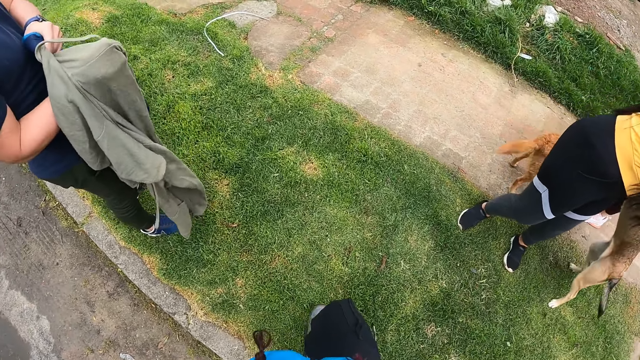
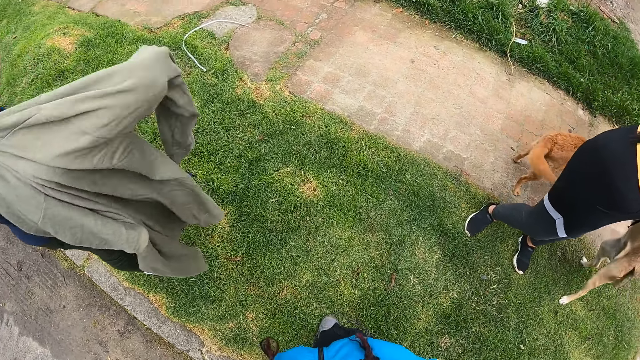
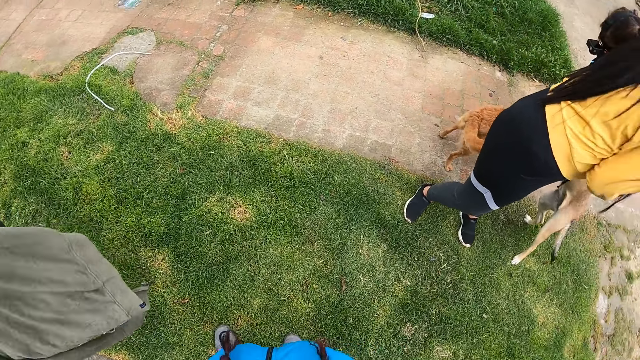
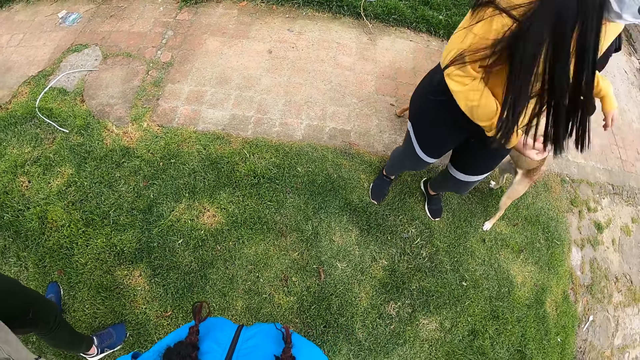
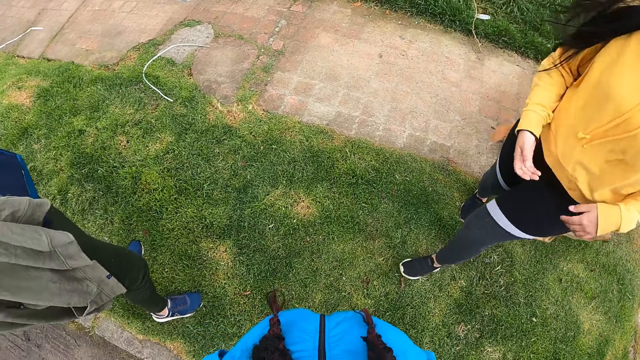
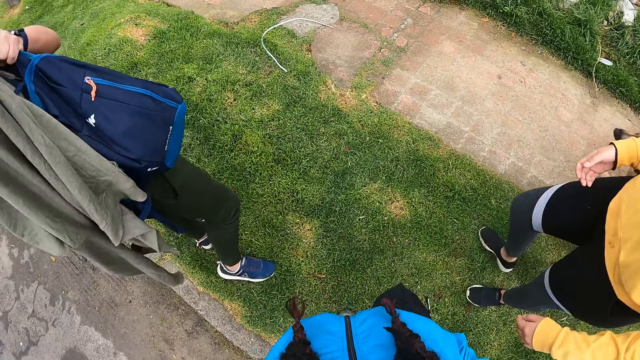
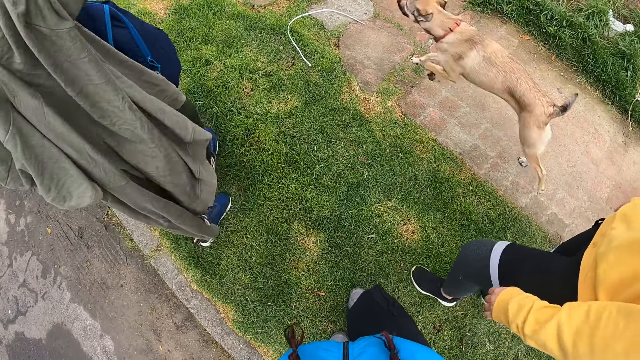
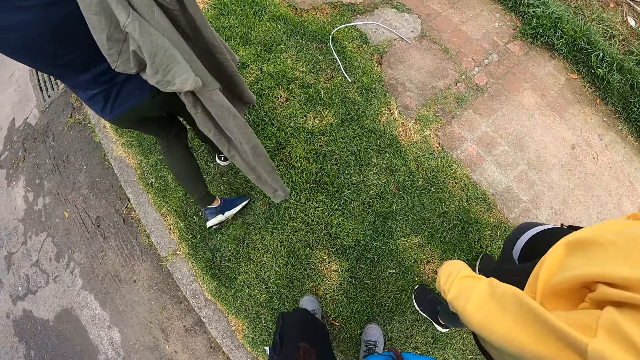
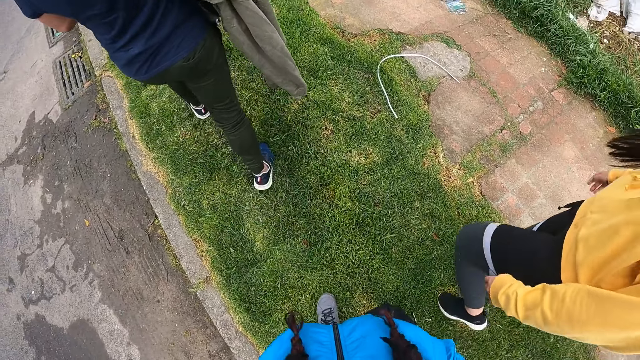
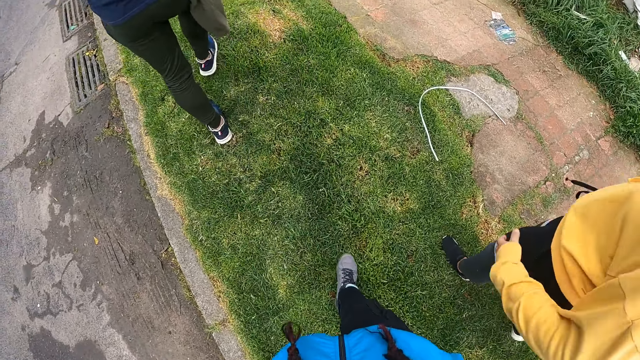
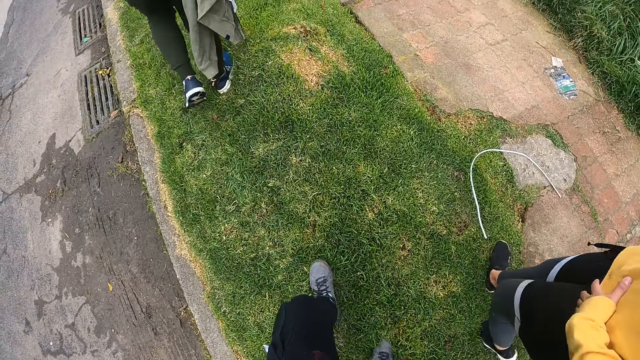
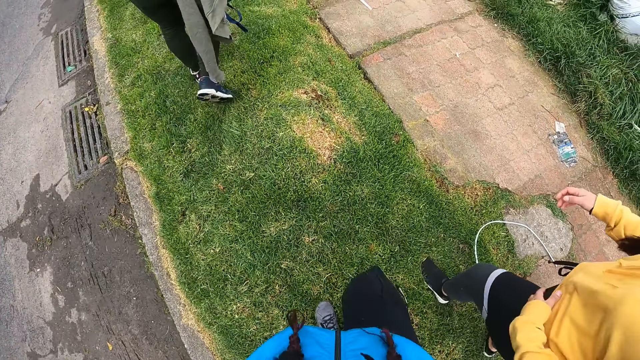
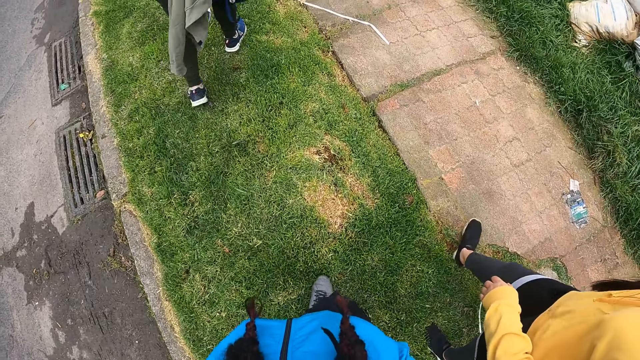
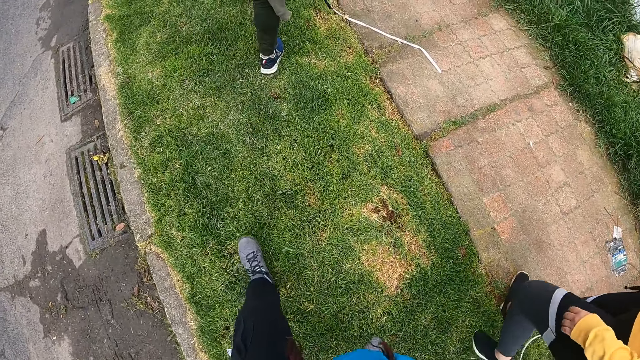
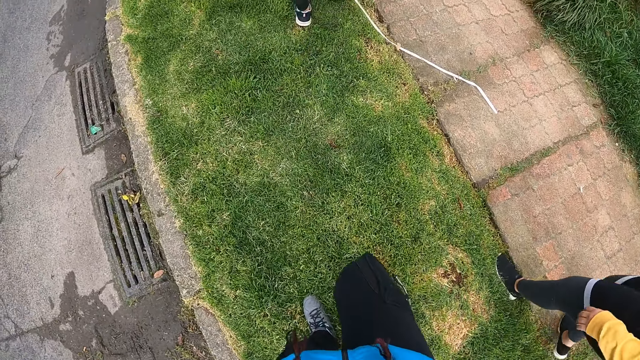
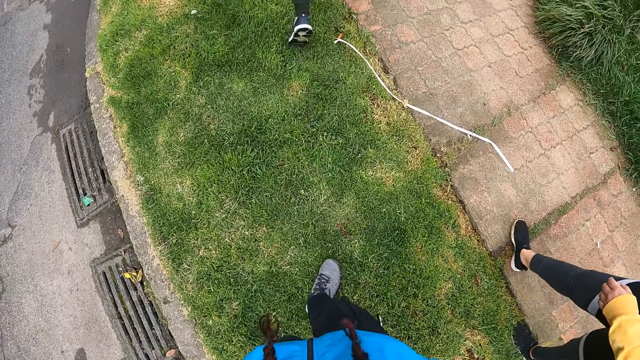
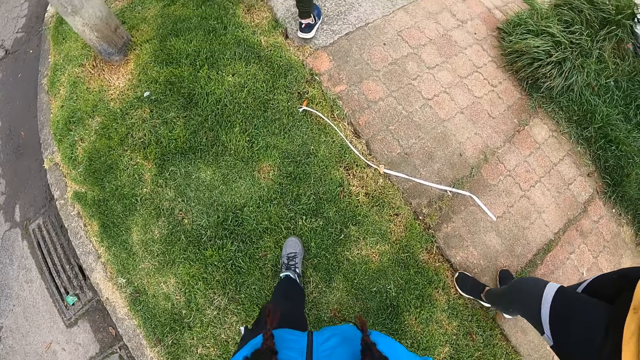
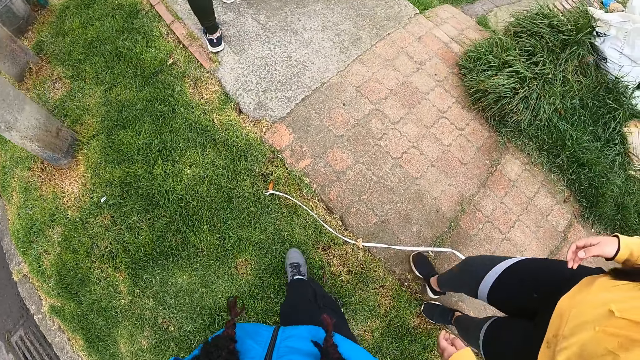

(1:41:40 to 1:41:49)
The man wears the jacket with his hands. The dog runs down the road. The camera wearer walks down the road with the man, a woman, and another woman. They walk around the grass.

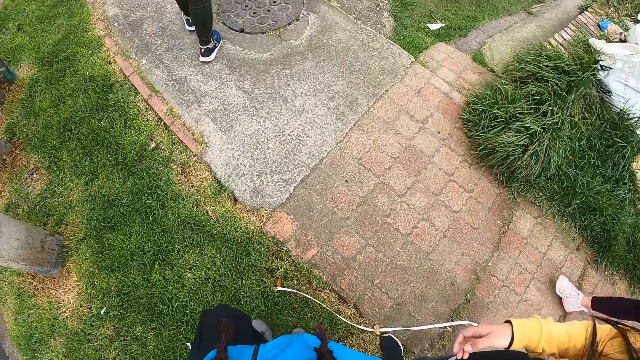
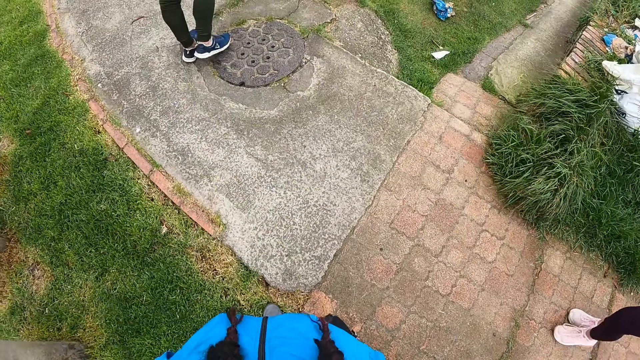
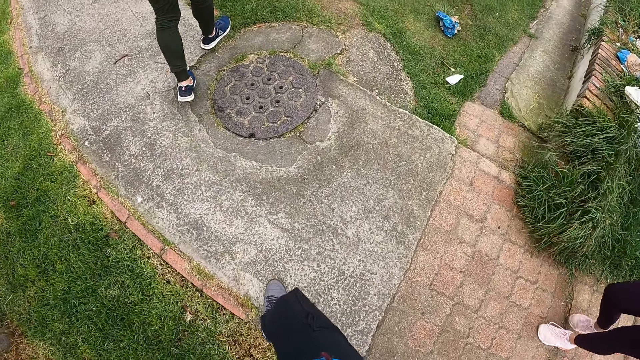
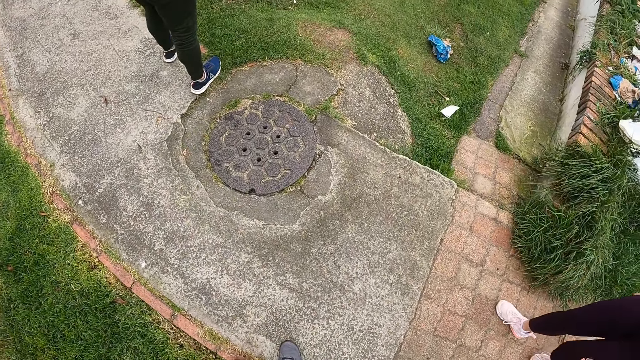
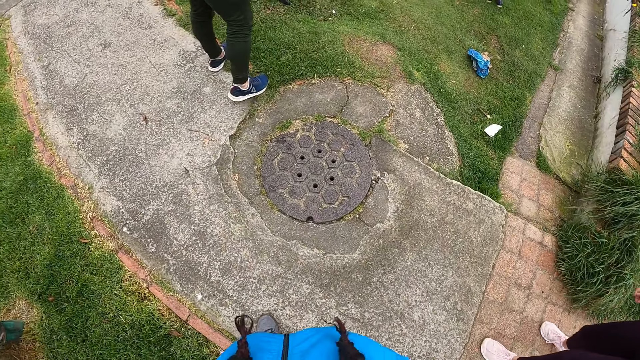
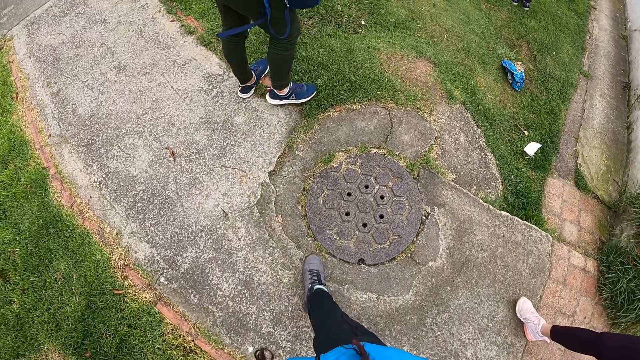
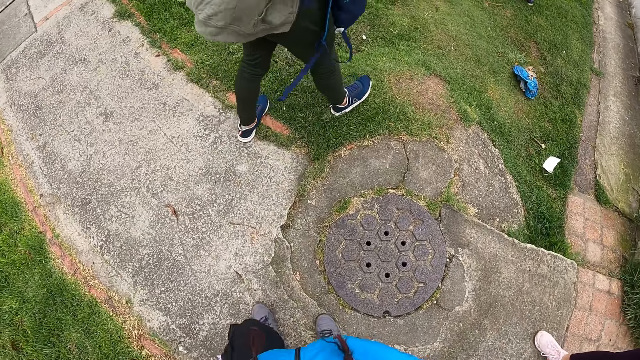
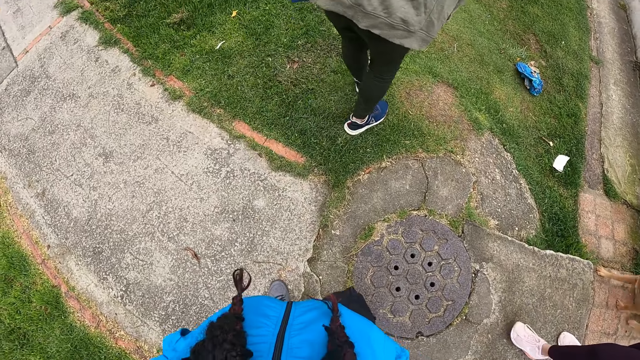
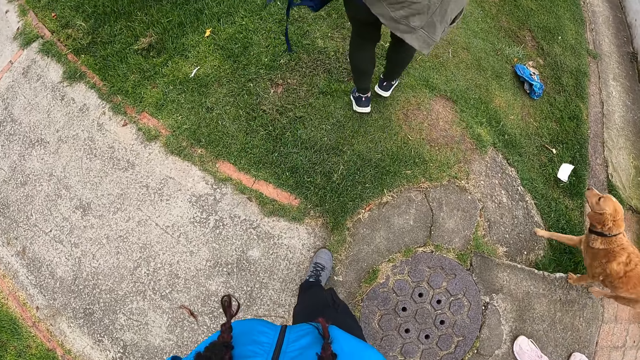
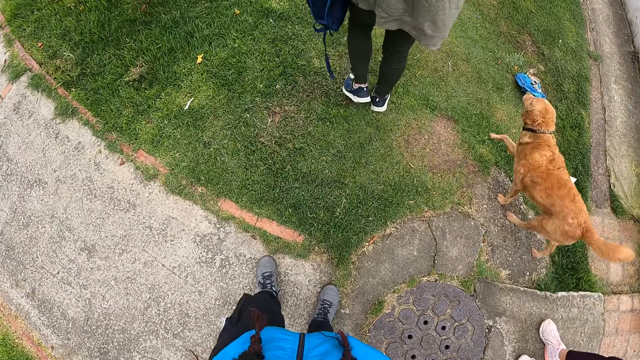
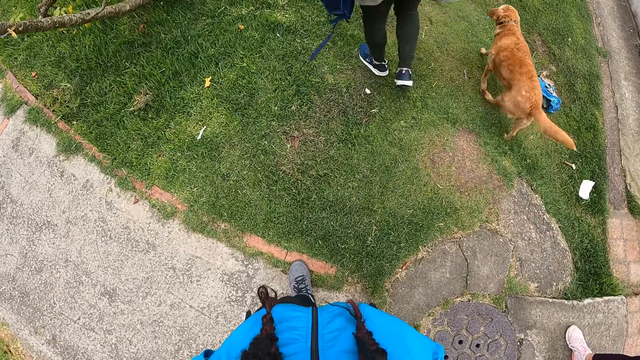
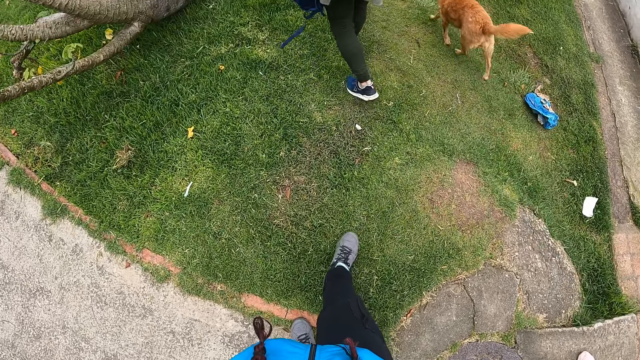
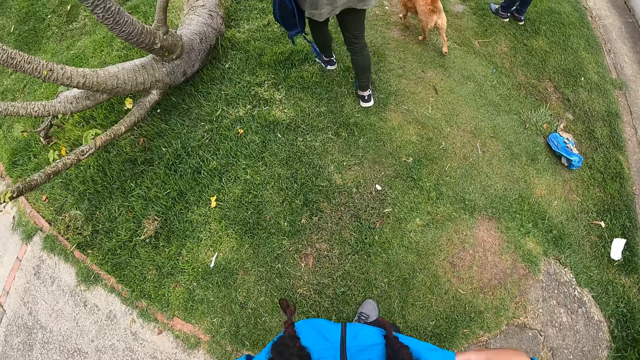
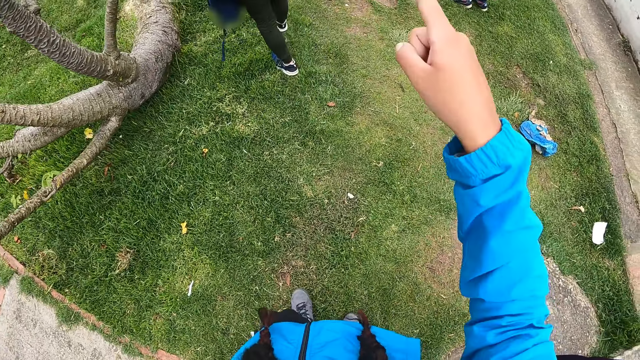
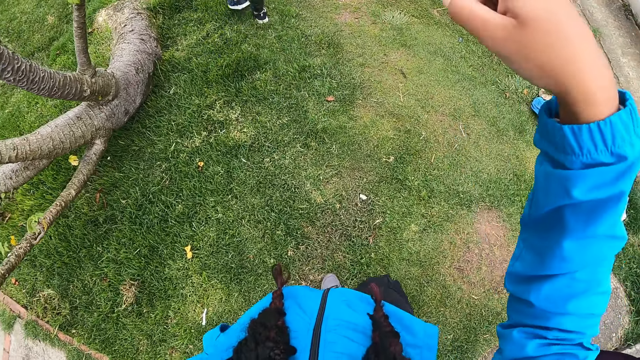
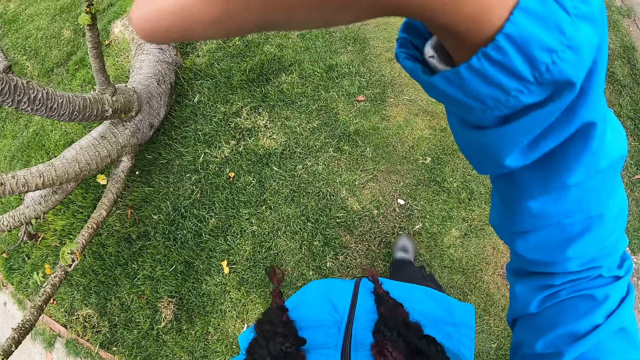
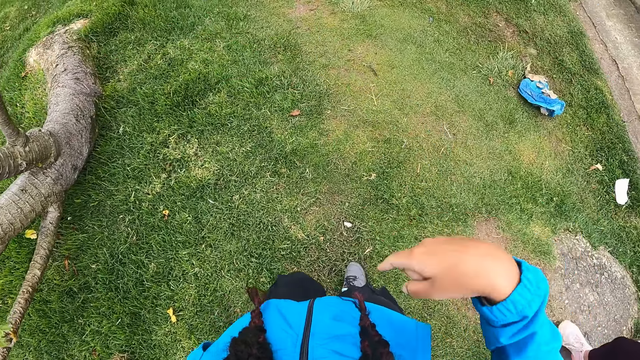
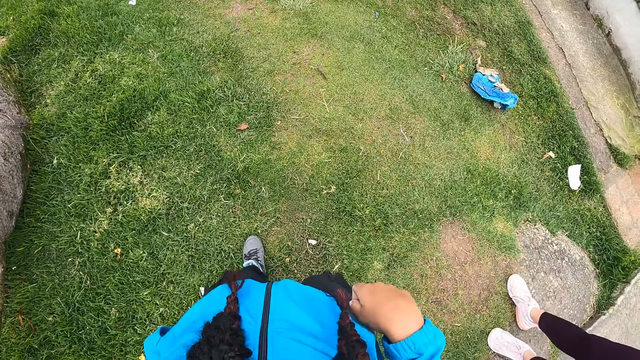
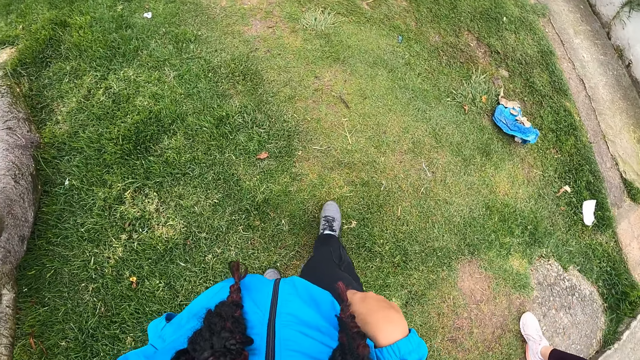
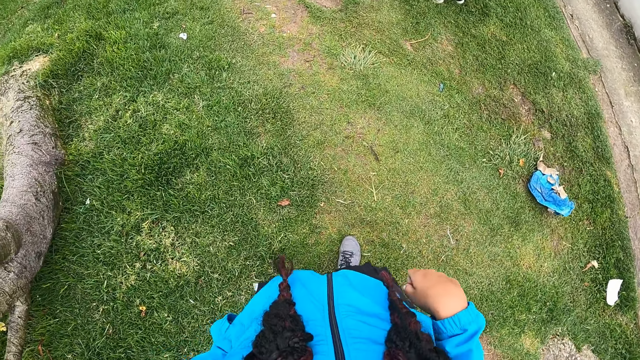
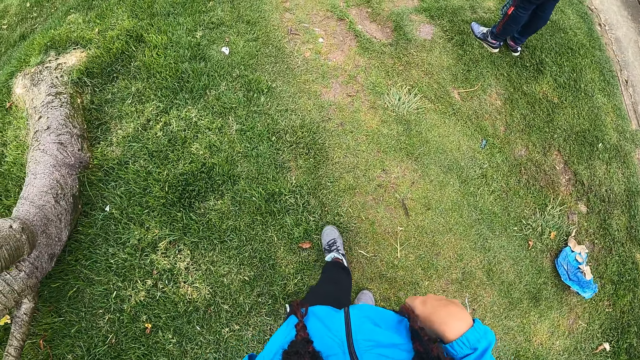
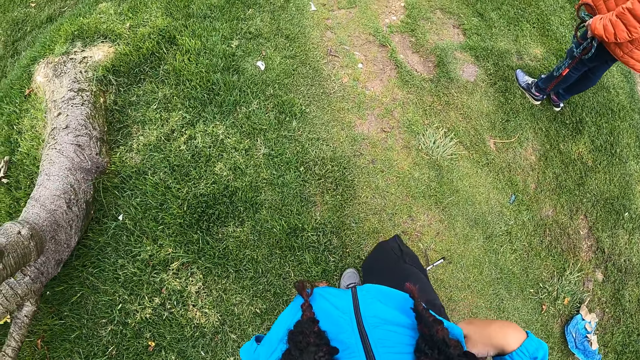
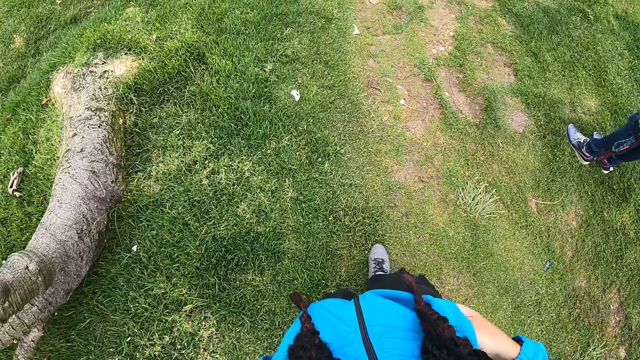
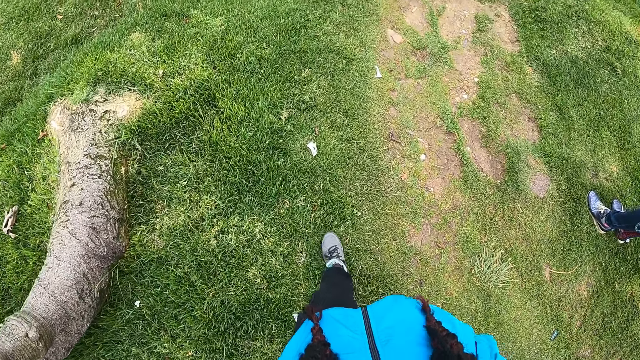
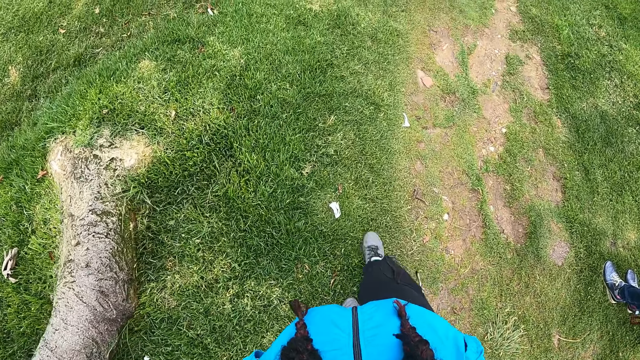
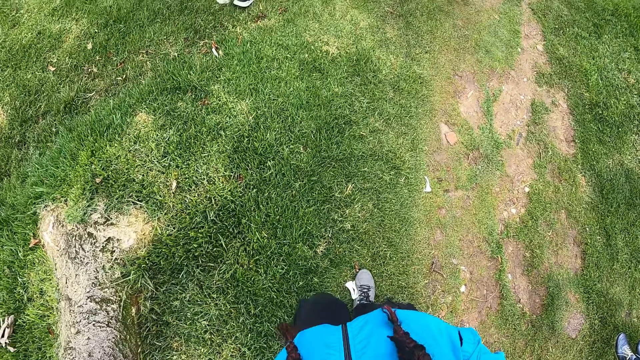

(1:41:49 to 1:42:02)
The man walks into a compound with a woman, another woman, the dog and the camera wearer.
